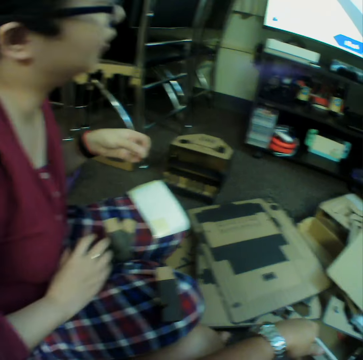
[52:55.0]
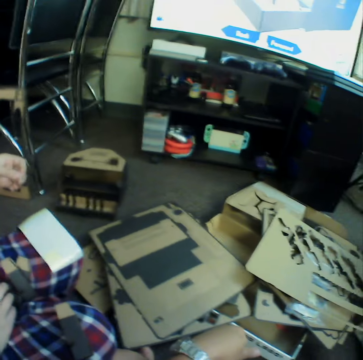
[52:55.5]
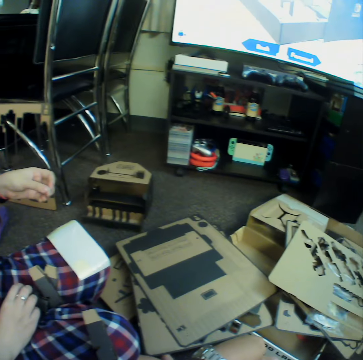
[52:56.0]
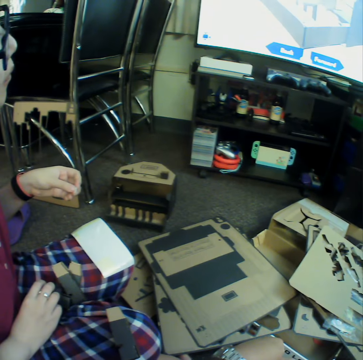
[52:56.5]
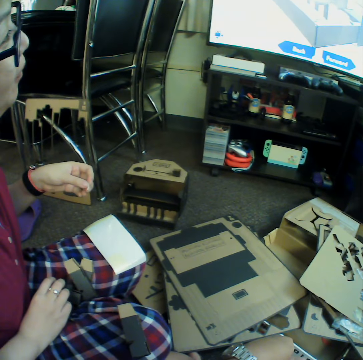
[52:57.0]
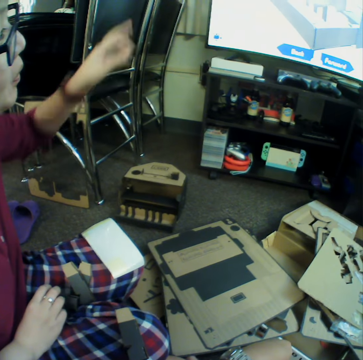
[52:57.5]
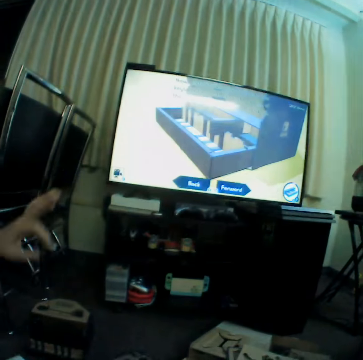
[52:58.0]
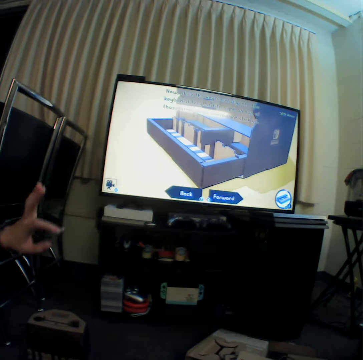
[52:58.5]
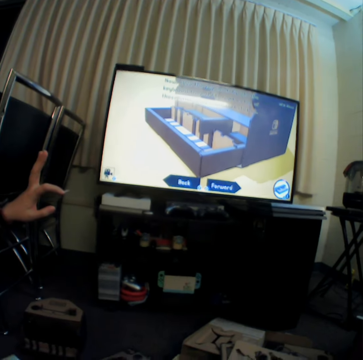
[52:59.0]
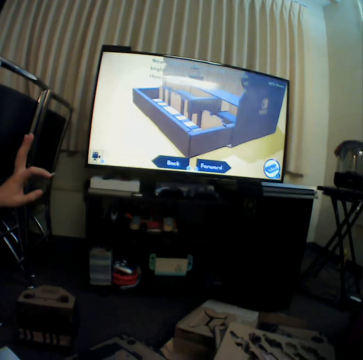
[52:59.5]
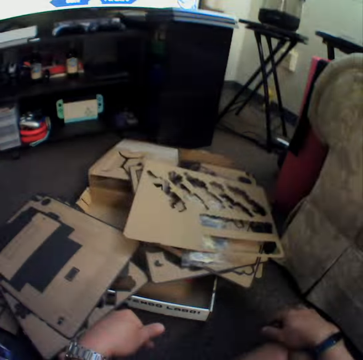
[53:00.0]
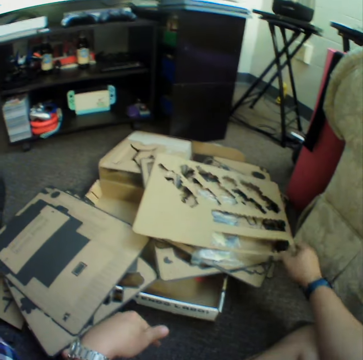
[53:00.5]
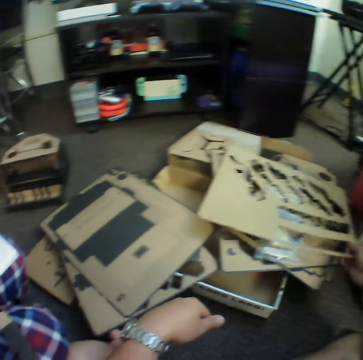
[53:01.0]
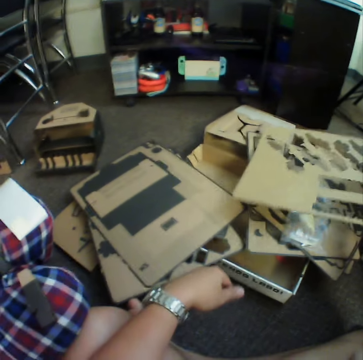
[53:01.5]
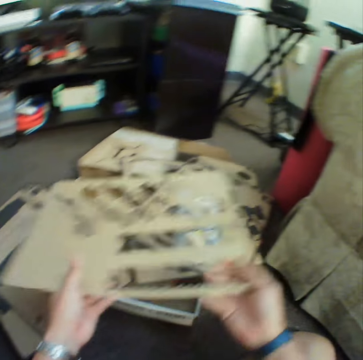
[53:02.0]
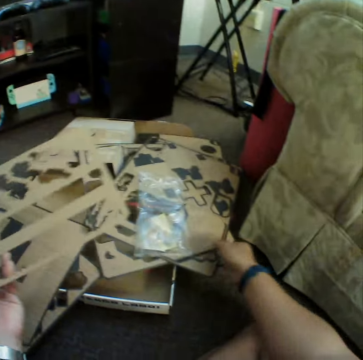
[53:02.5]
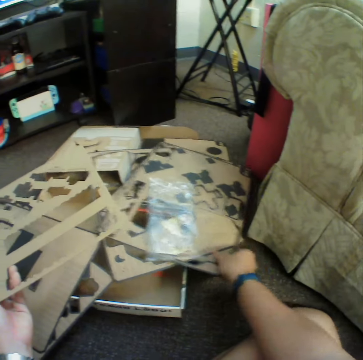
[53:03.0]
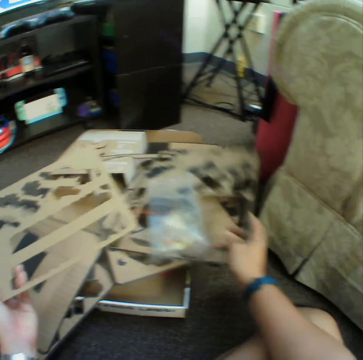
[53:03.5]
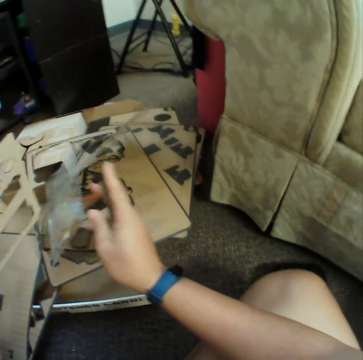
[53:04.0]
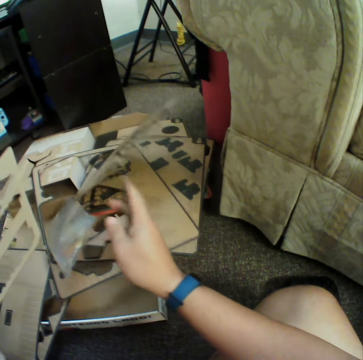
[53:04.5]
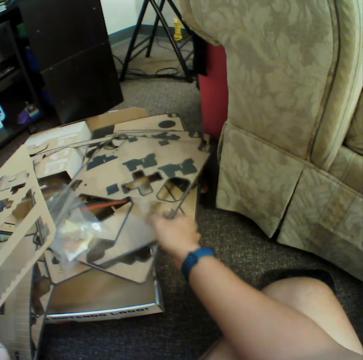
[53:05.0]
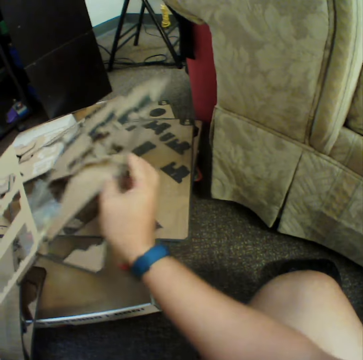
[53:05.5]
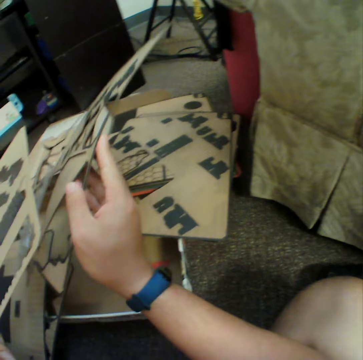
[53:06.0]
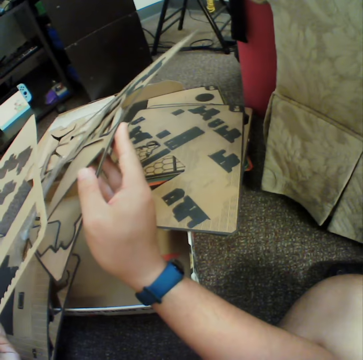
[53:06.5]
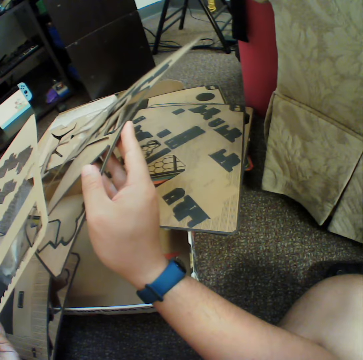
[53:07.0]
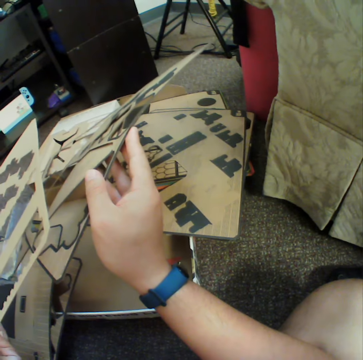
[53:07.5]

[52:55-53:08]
A woman watches television and points at the television. The woman shows the camera wearer something on the screen. The camera wearer lifts up the board. He places the board in his left hand. He inspects the board on top of the box.

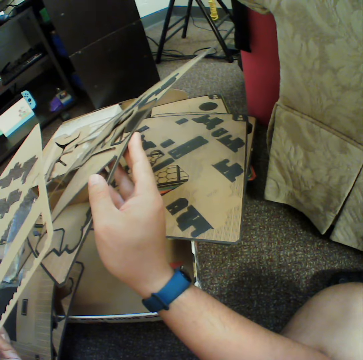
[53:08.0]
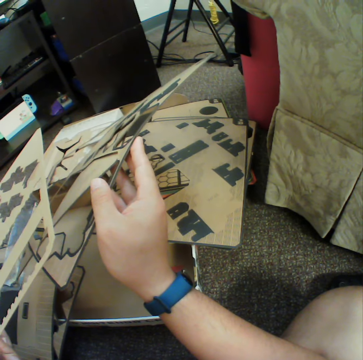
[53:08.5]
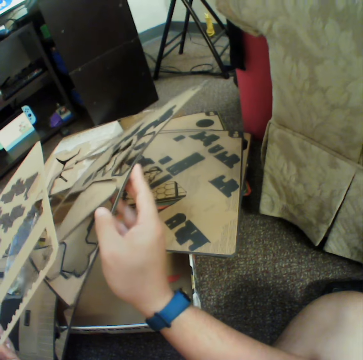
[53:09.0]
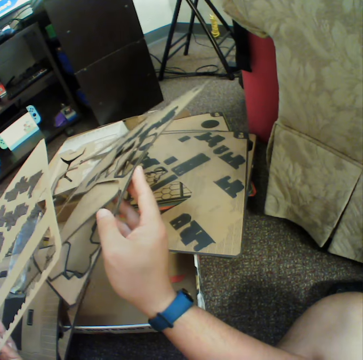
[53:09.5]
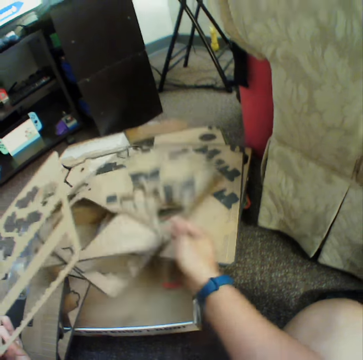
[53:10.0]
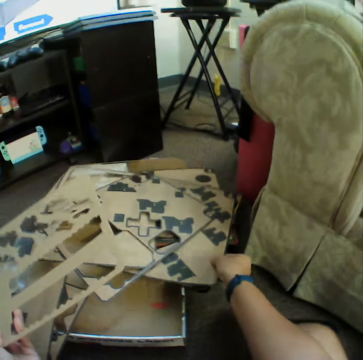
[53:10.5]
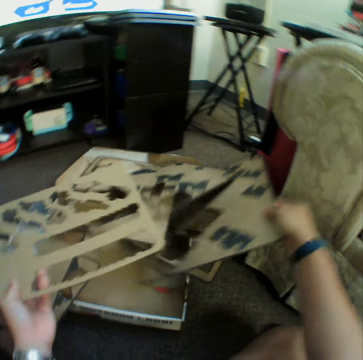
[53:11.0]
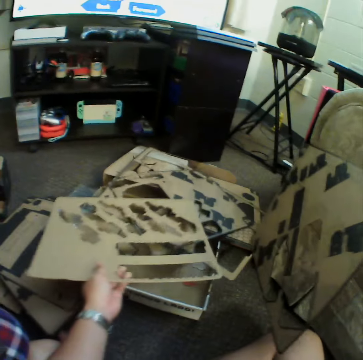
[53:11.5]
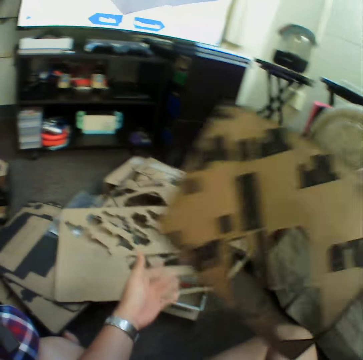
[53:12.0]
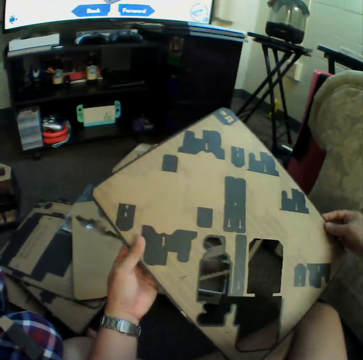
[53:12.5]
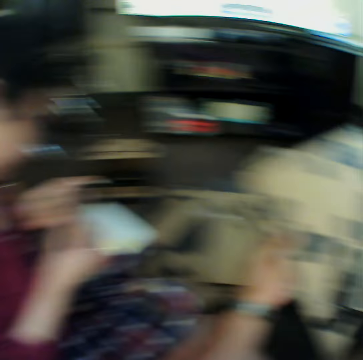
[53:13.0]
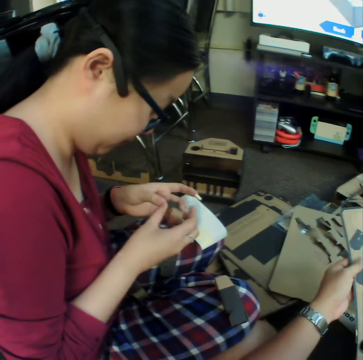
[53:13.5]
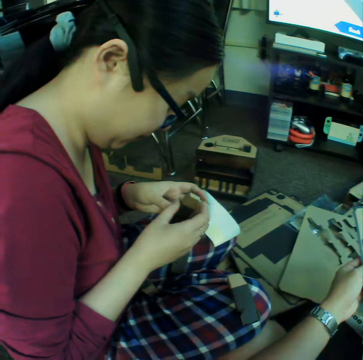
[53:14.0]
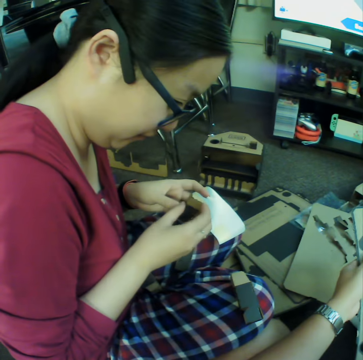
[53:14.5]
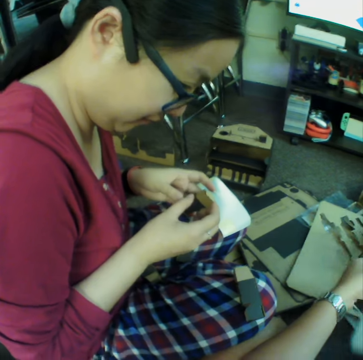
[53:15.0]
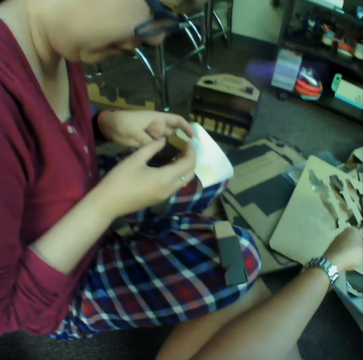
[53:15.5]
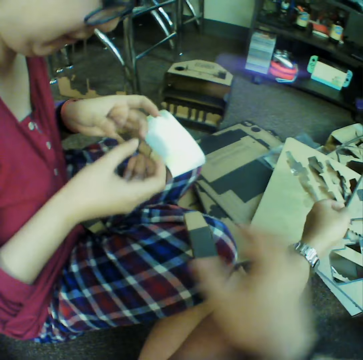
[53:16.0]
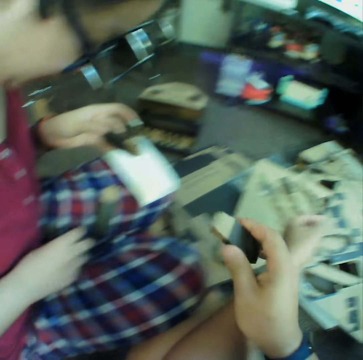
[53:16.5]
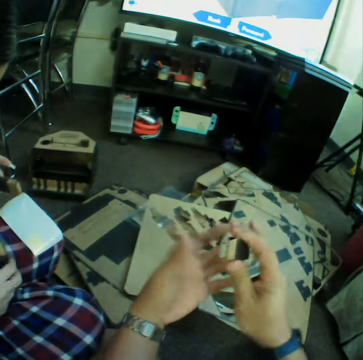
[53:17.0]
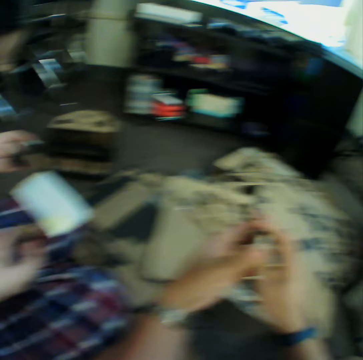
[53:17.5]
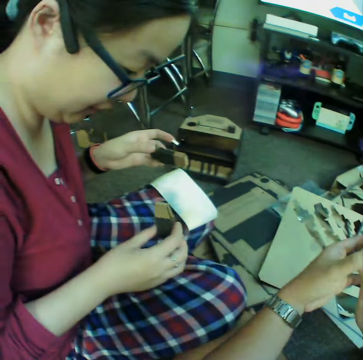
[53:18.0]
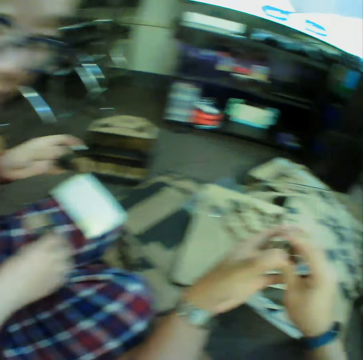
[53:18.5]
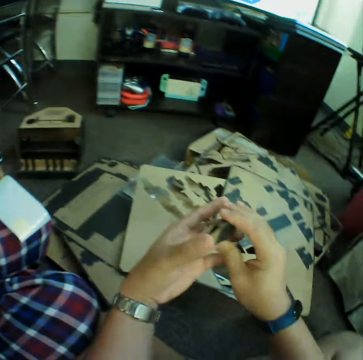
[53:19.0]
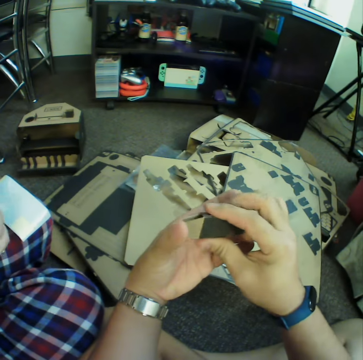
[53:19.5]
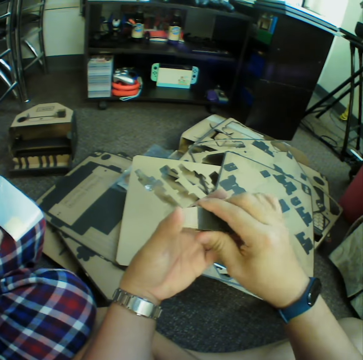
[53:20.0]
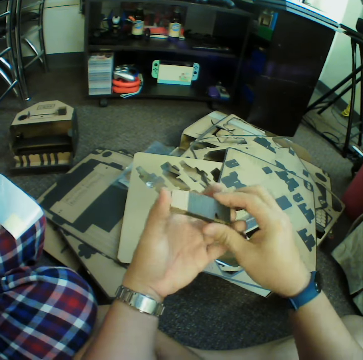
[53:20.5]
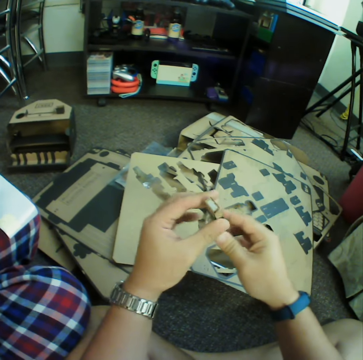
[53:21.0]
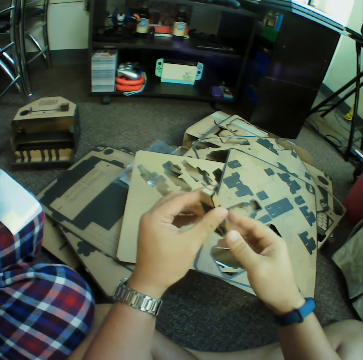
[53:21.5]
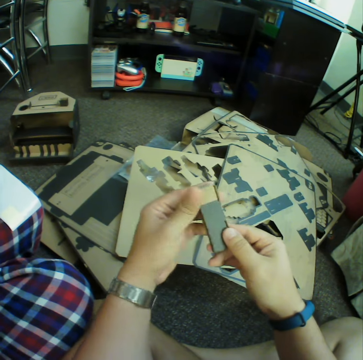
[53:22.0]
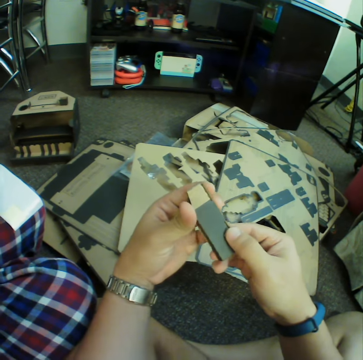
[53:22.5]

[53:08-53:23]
The camera wearer picks up a board. He places the board in his hand on the box. A woman talks to the camera wearer. The camera wearer inspects the board. The woman inspects the piece and folds a cardboard piece. The camera wearer takes the cardboard piece from the woman. The woman talks to the camera wearer. The camera wearer looks at the folded cardboard piece.

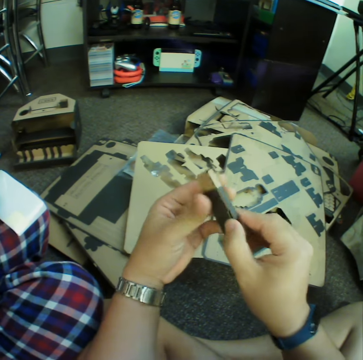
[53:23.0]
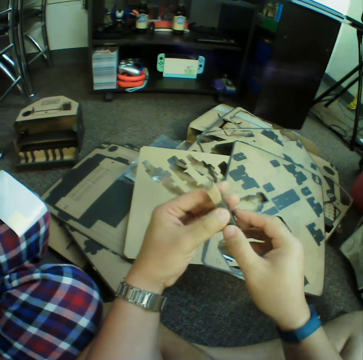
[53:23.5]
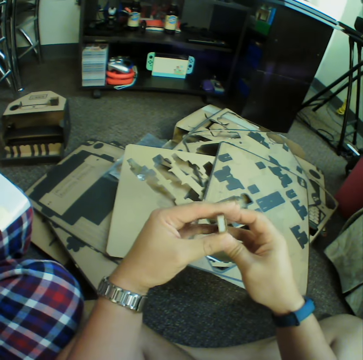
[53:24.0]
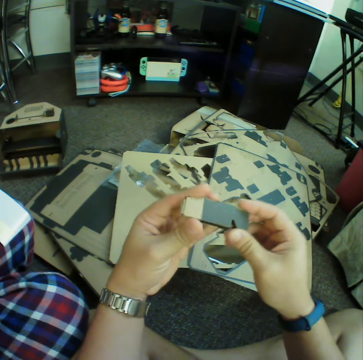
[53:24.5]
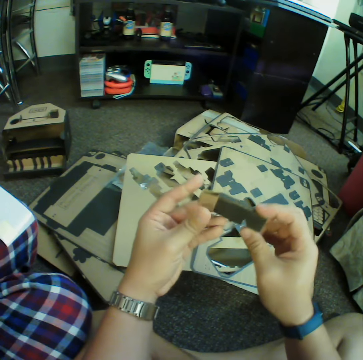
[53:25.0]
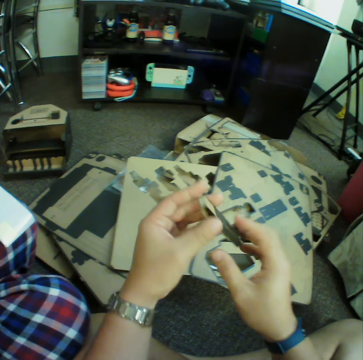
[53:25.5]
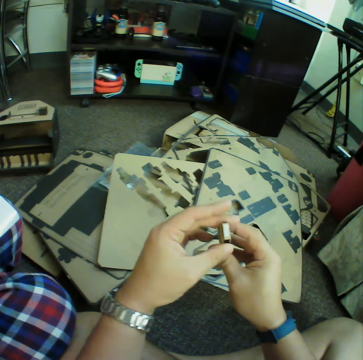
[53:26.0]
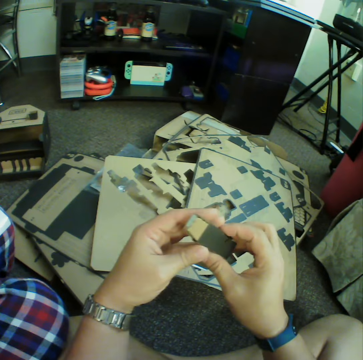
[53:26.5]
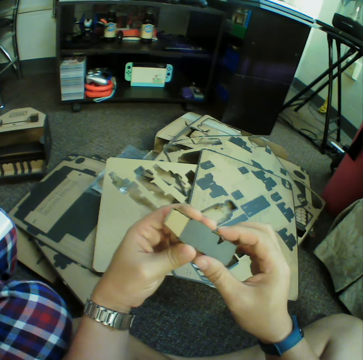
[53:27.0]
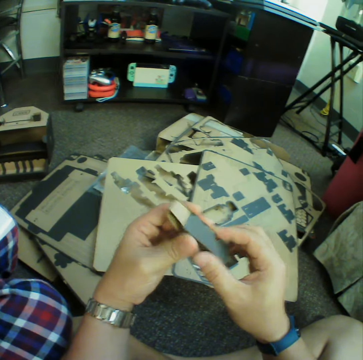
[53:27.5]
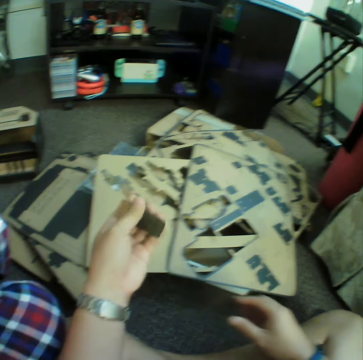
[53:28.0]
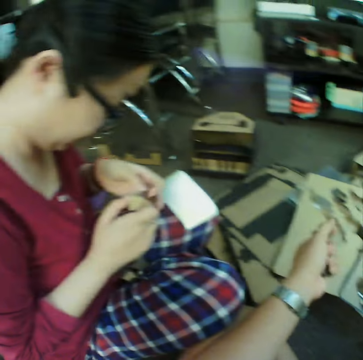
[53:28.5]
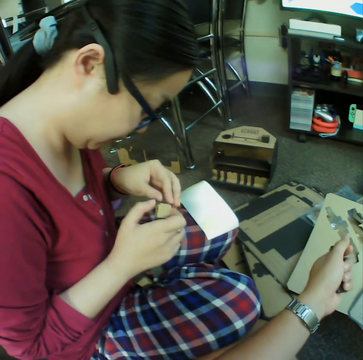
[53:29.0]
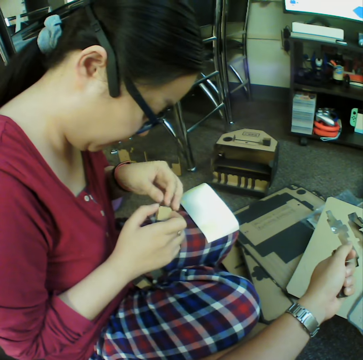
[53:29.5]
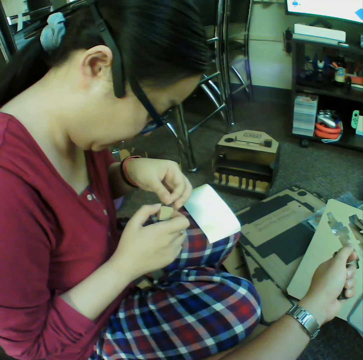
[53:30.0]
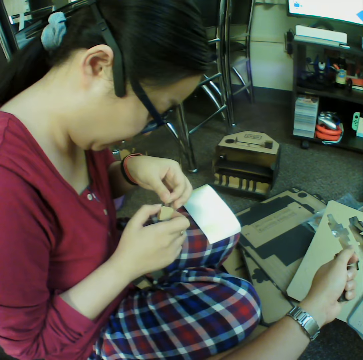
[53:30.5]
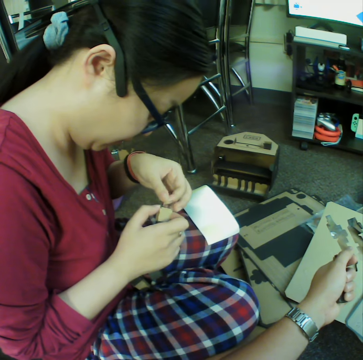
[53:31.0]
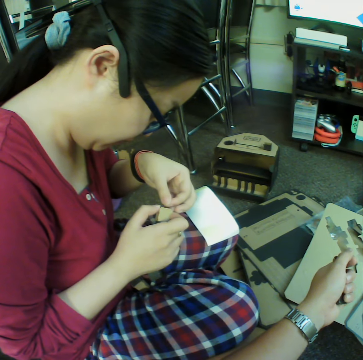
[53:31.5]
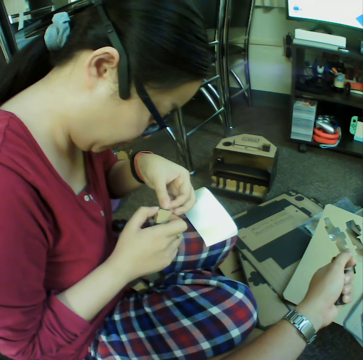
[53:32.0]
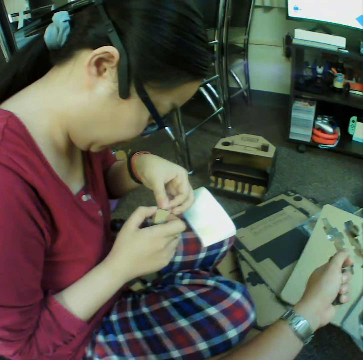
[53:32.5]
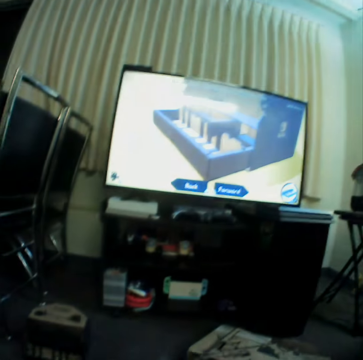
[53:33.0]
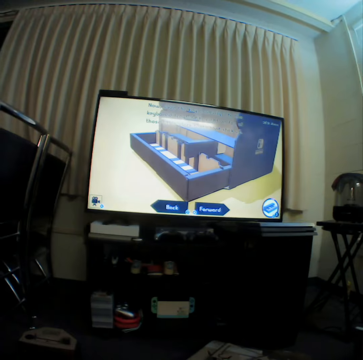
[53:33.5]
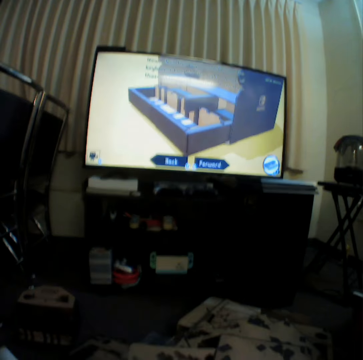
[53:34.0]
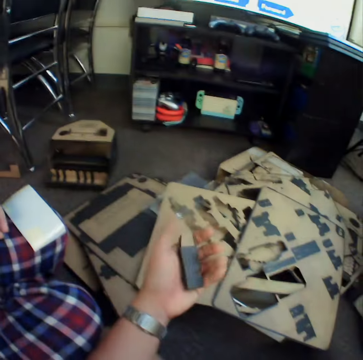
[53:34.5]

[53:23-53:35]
A woman inspects the piece and holds the folded cardboard piece with sellotape. The camera wearer looks at the screen to see the made piano.
